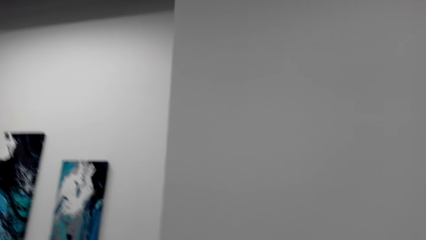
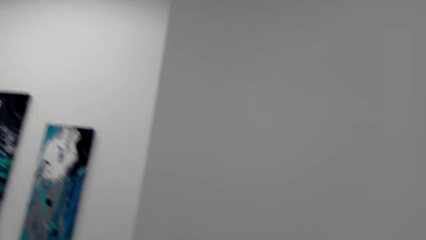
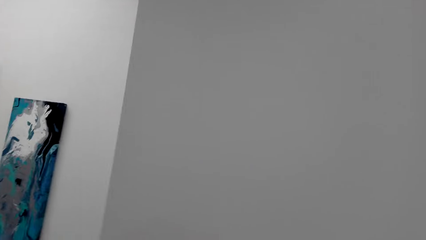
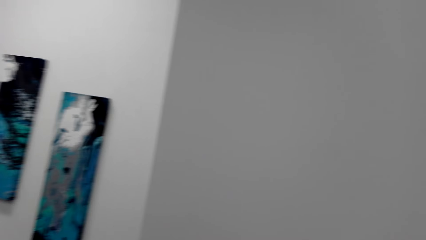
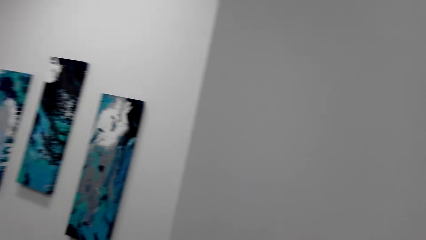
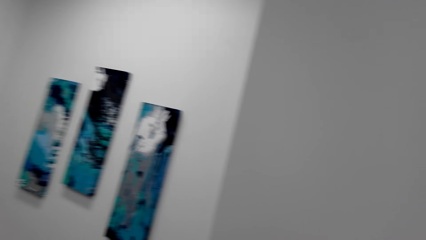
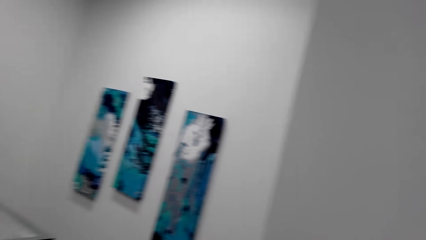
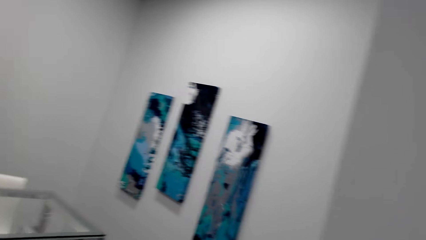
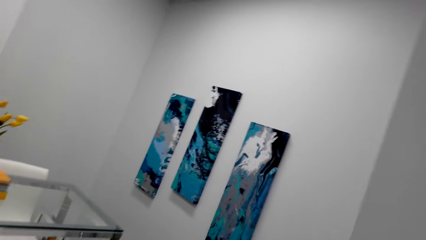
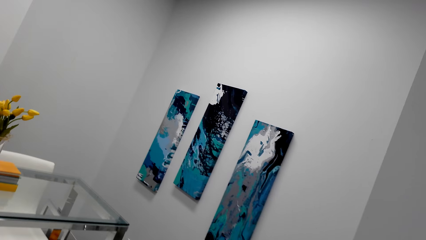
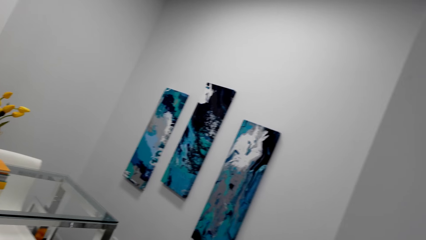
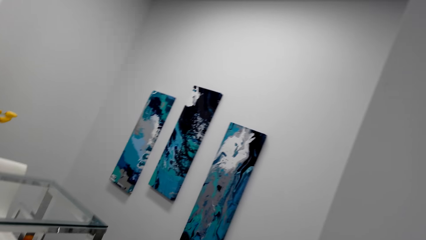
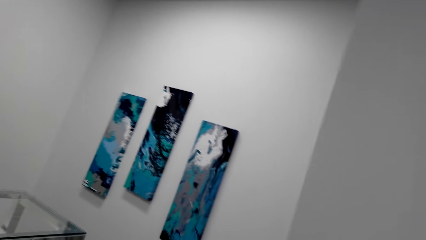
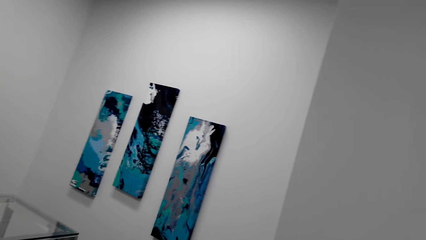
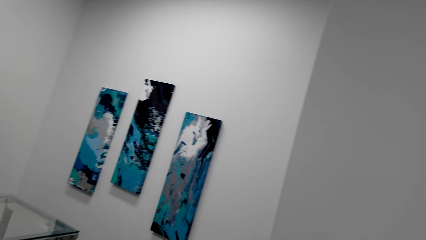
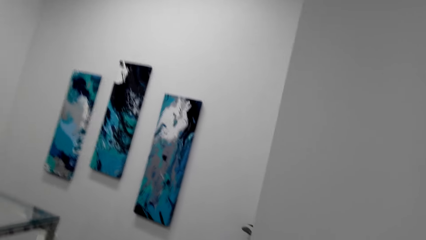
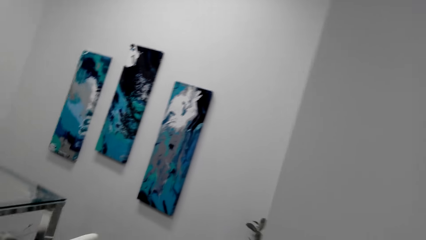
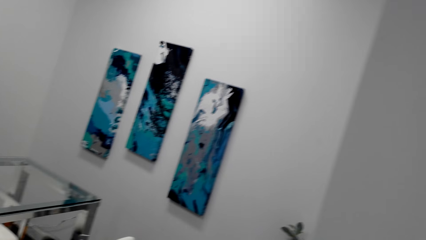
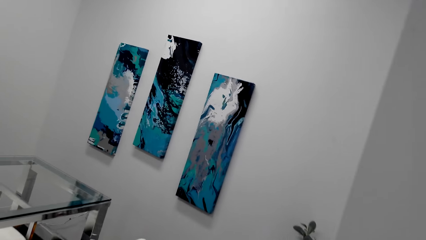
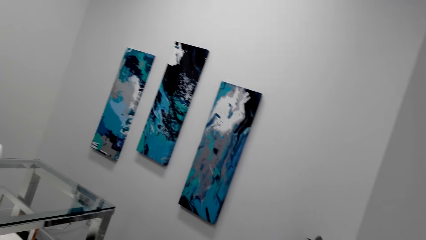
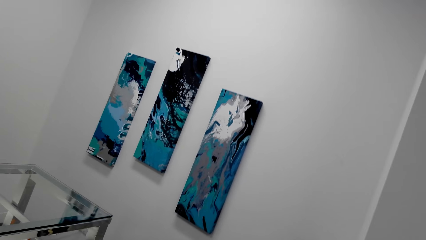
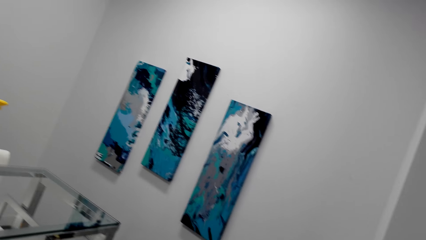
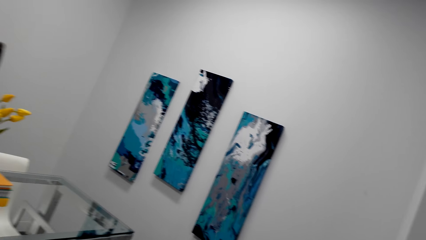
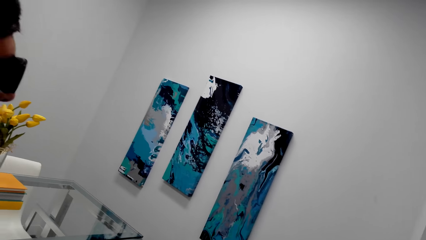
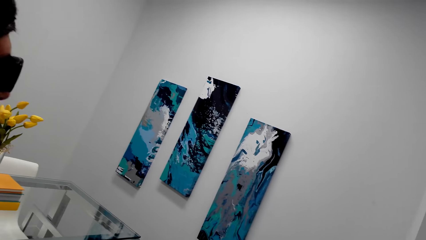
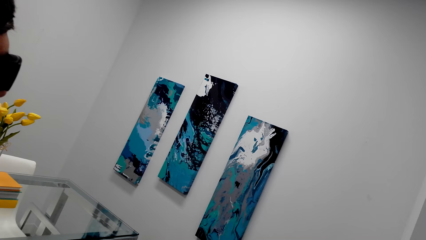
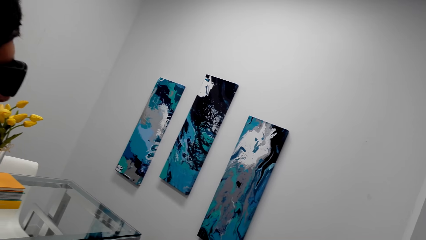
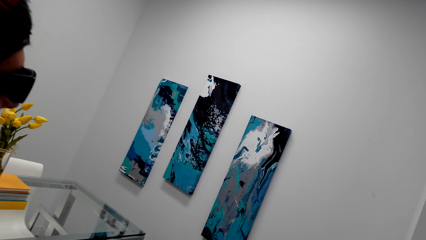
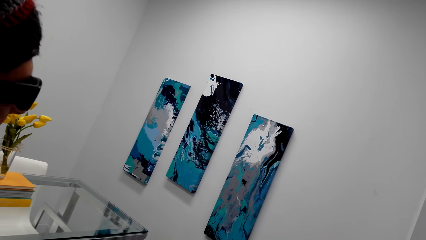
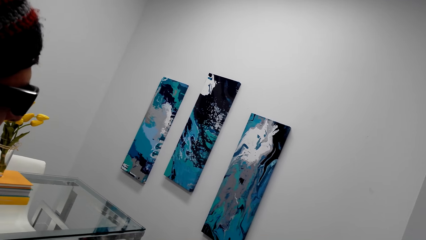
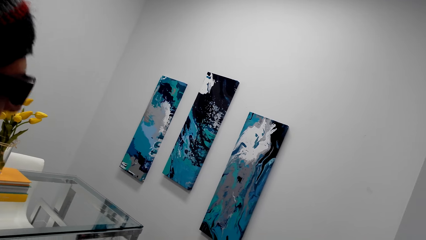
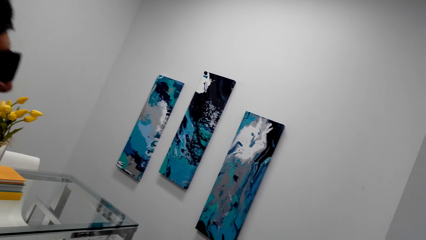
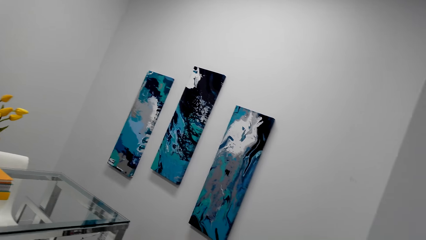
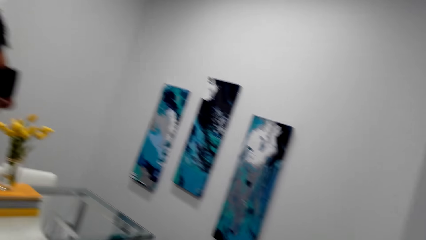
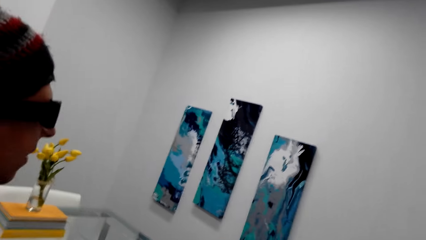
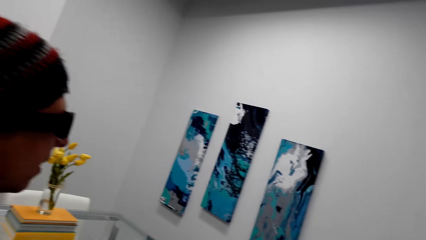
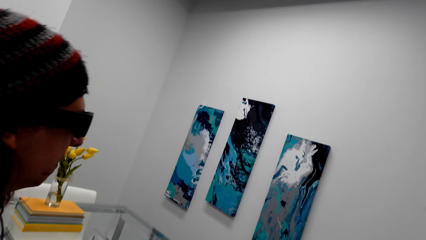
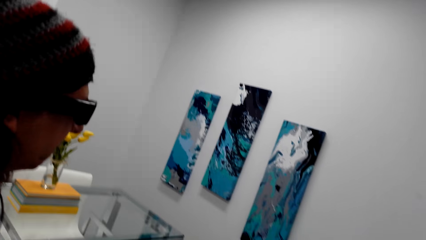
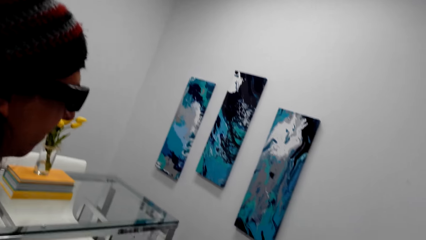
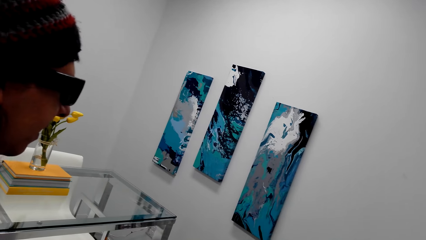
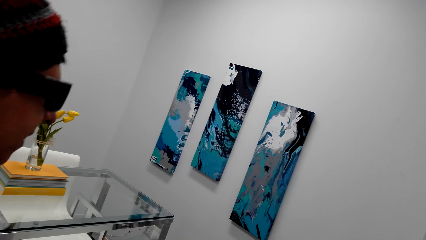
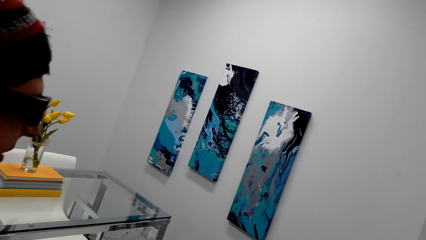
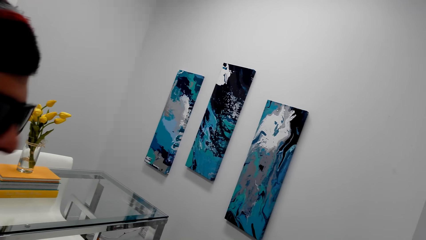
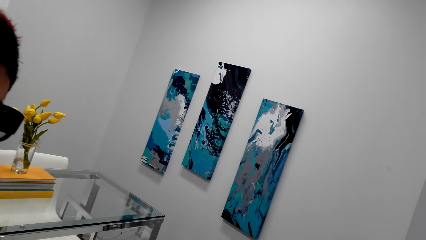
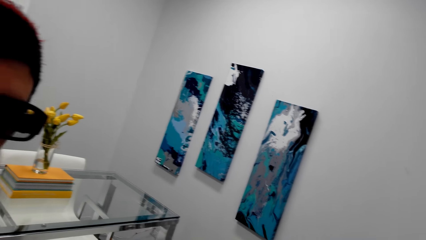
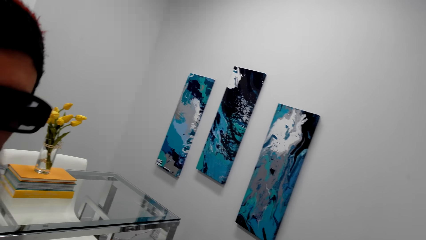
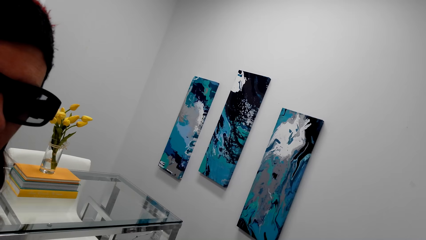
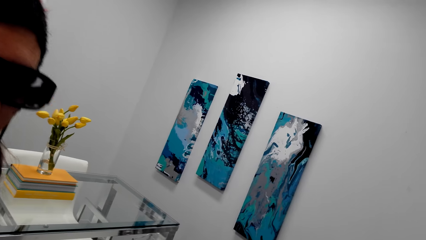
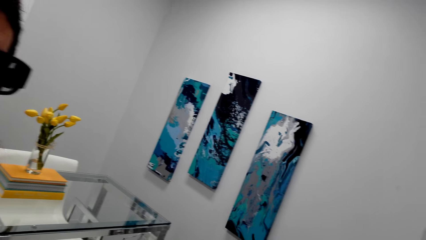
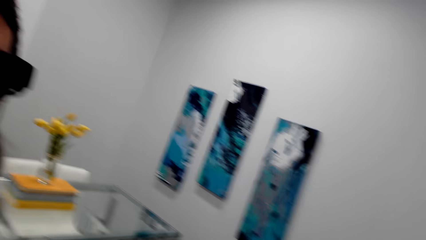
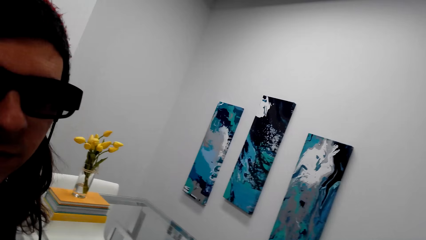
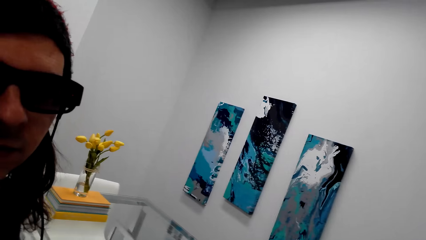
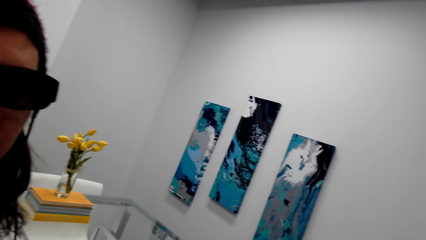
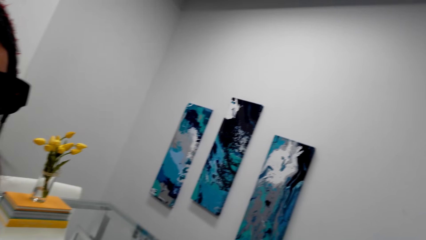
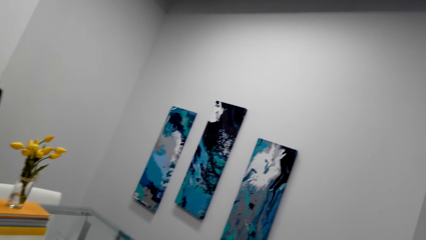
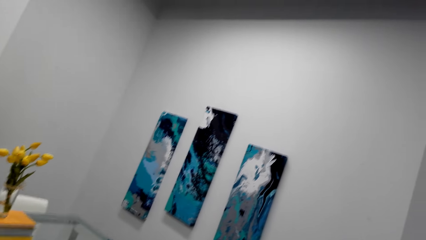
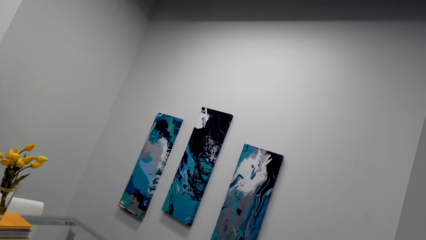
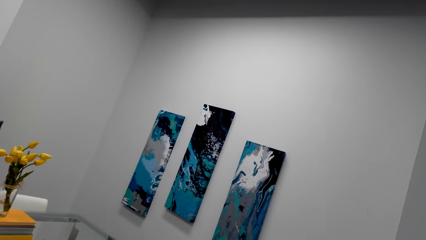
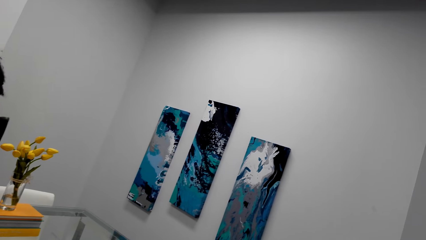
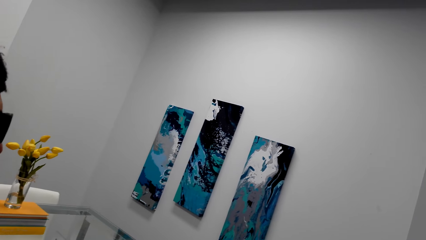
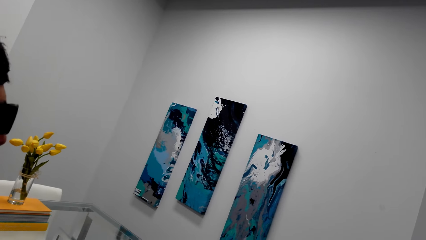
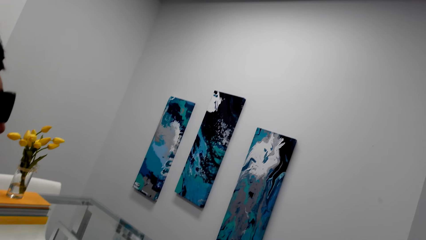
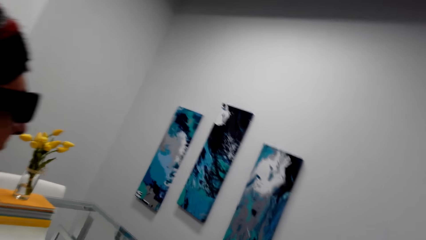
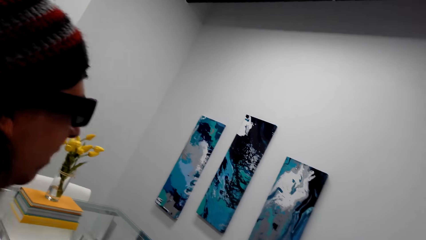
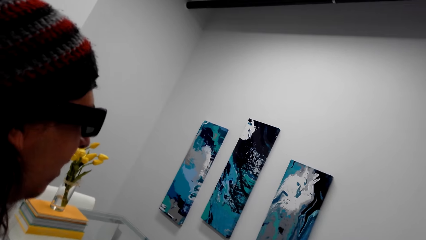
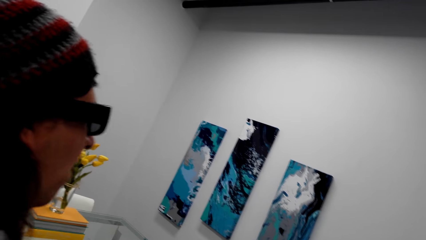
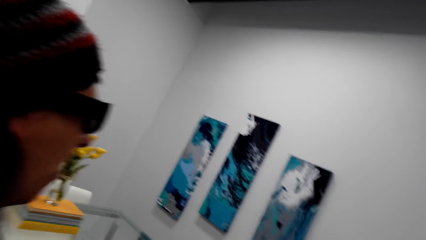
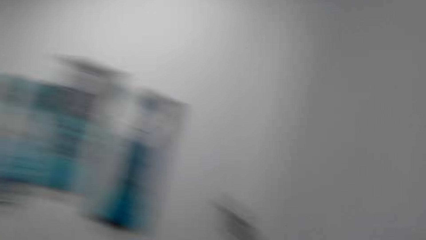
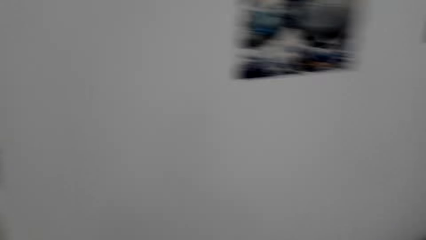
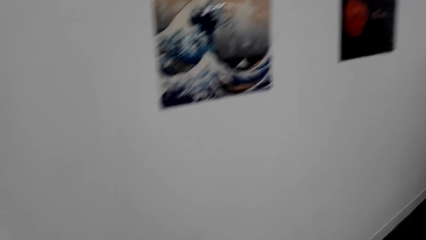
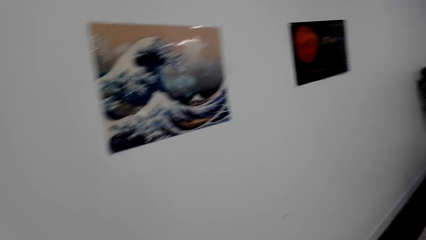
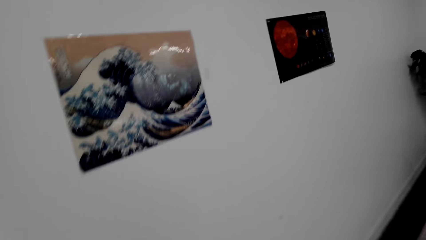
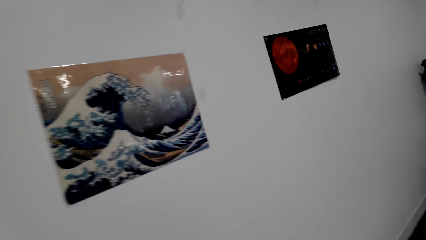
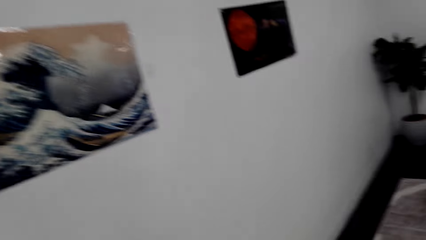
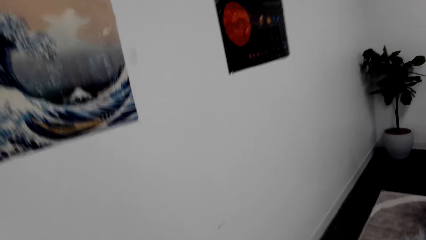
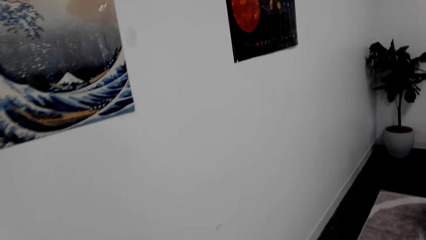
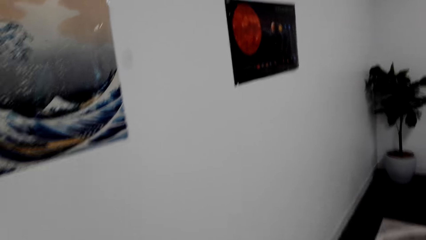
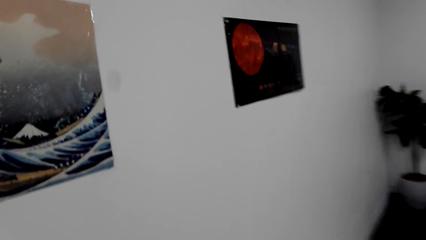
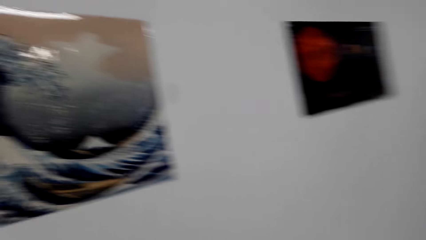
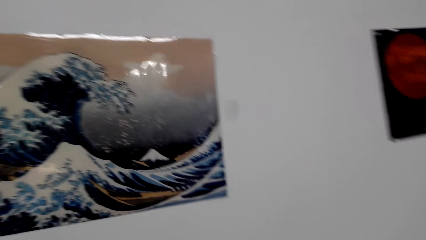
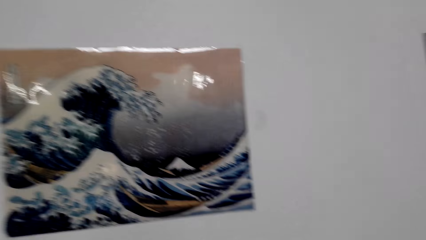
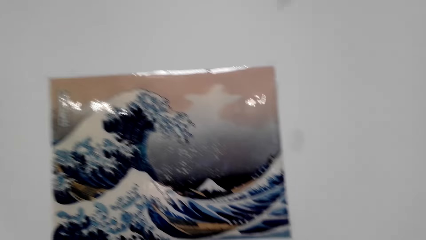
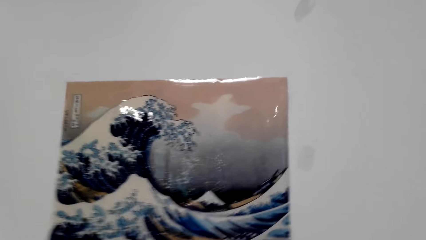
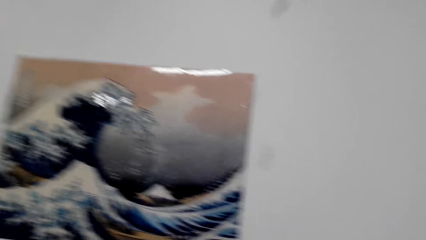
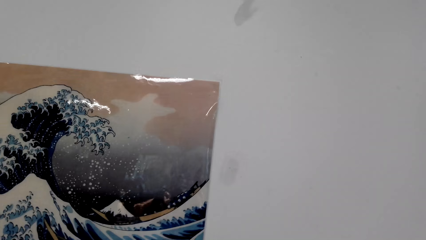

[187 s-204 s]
Someone converses with a person. The camera wearer dialogues with a man.
